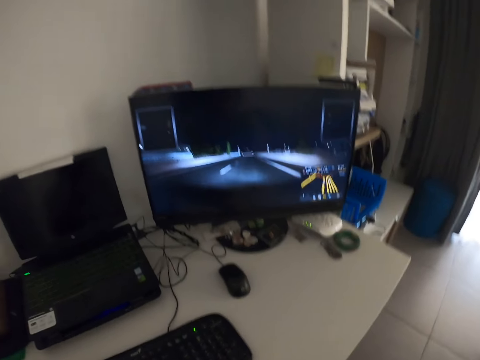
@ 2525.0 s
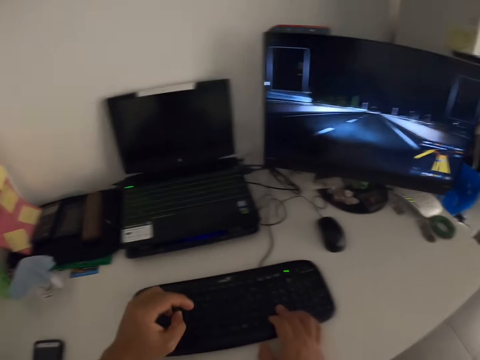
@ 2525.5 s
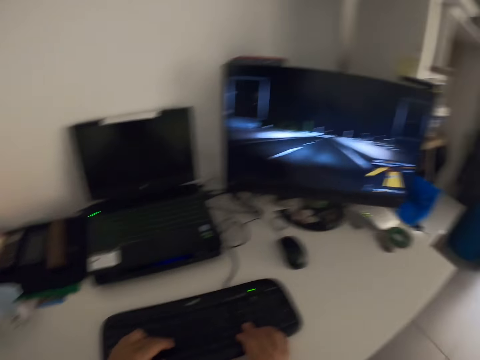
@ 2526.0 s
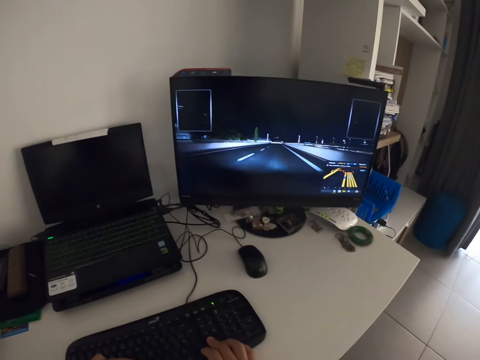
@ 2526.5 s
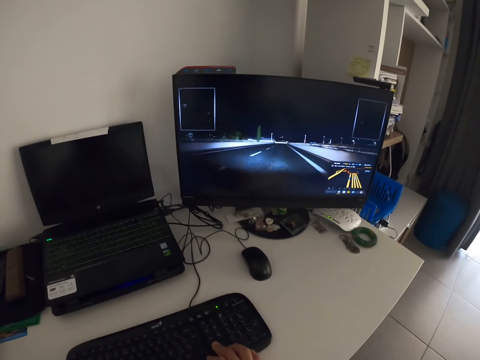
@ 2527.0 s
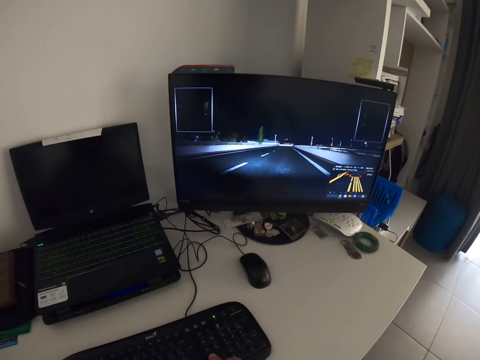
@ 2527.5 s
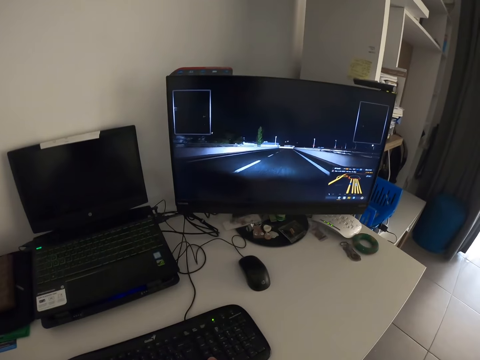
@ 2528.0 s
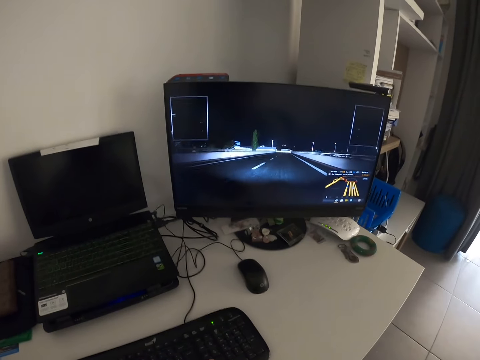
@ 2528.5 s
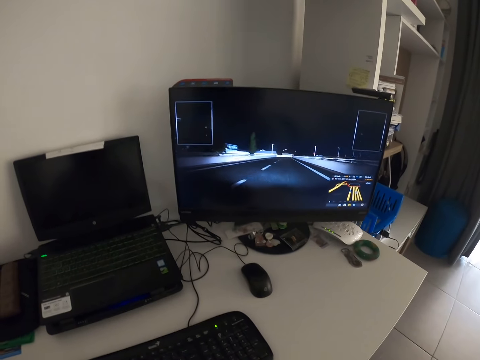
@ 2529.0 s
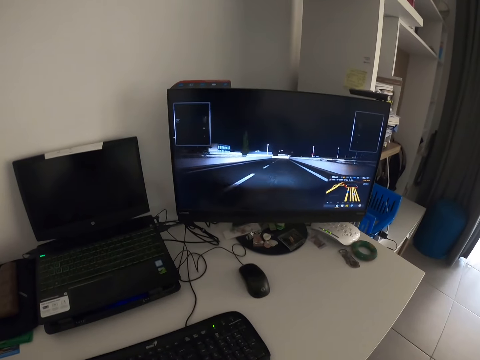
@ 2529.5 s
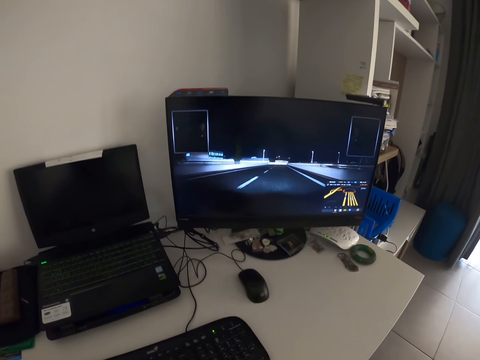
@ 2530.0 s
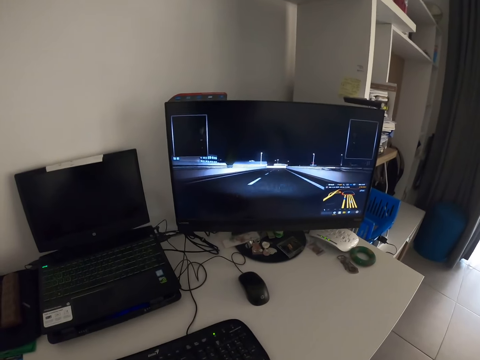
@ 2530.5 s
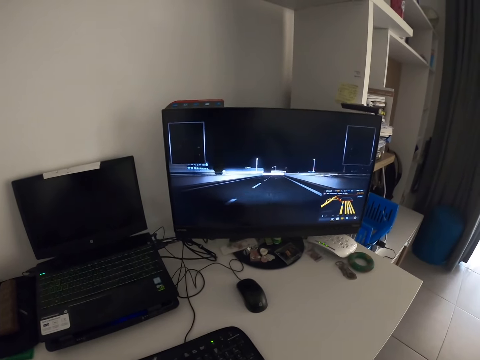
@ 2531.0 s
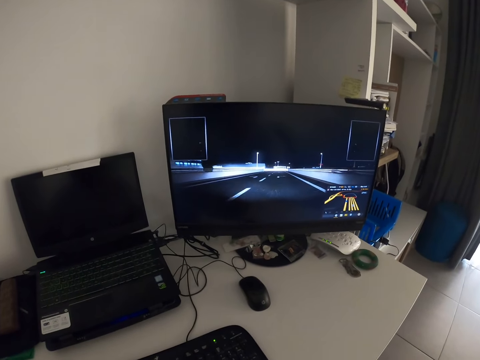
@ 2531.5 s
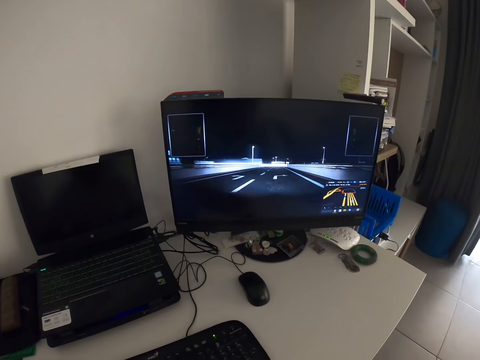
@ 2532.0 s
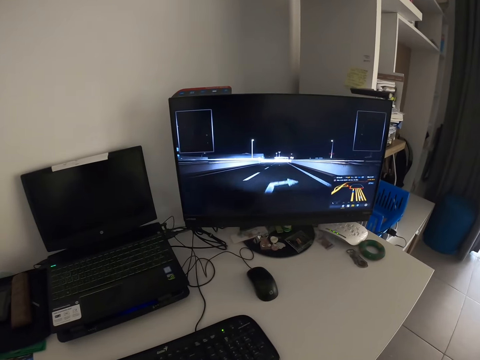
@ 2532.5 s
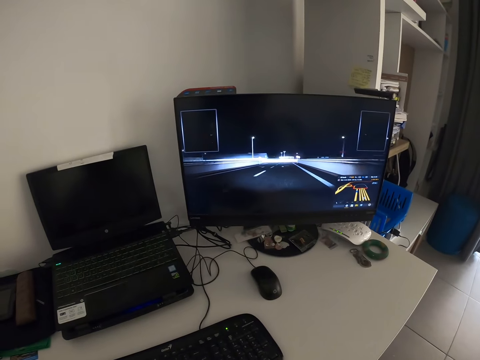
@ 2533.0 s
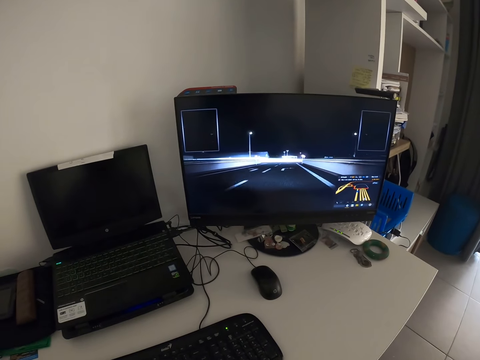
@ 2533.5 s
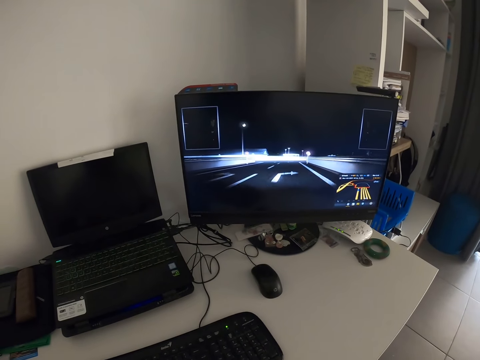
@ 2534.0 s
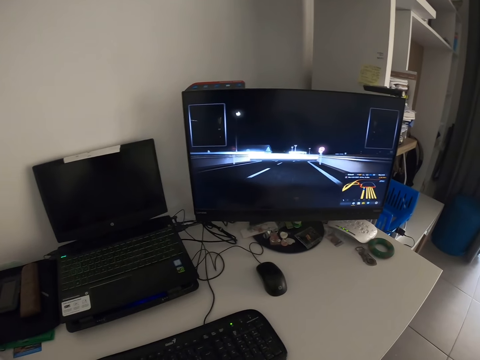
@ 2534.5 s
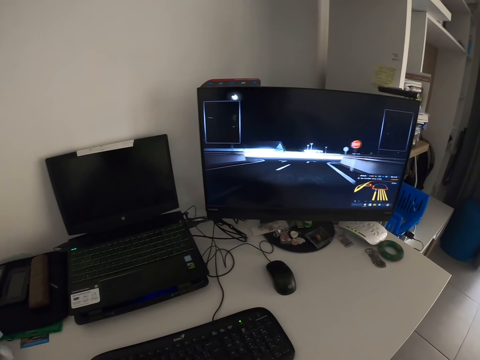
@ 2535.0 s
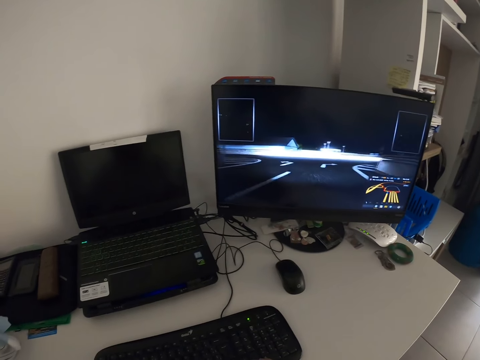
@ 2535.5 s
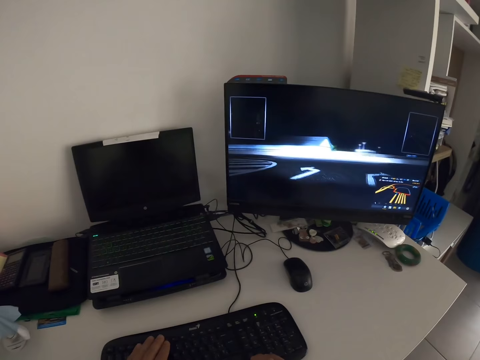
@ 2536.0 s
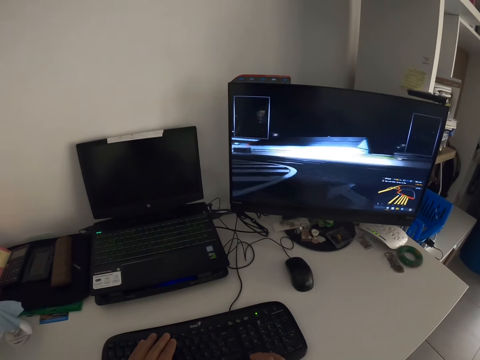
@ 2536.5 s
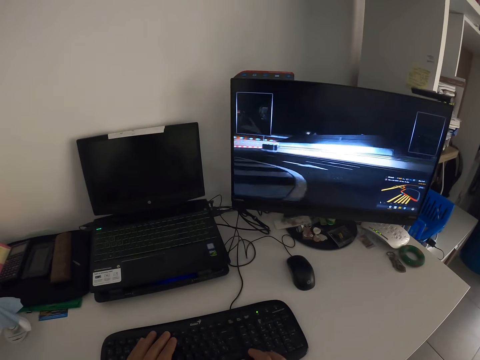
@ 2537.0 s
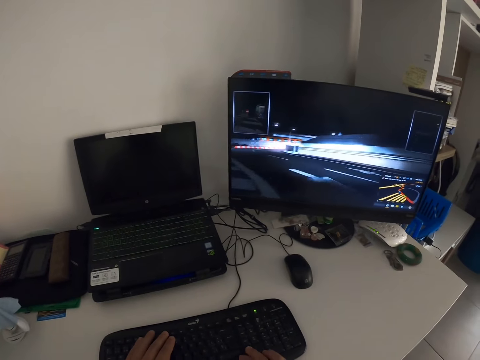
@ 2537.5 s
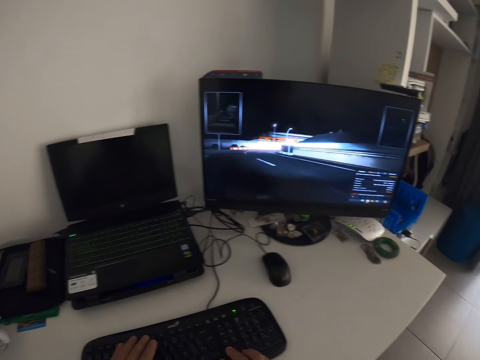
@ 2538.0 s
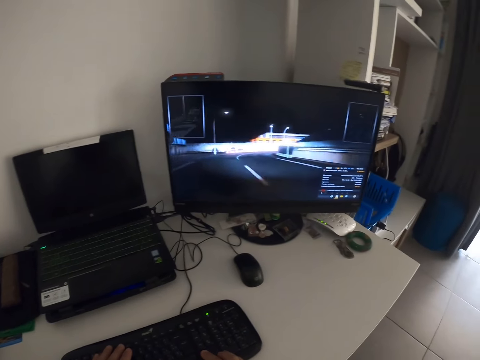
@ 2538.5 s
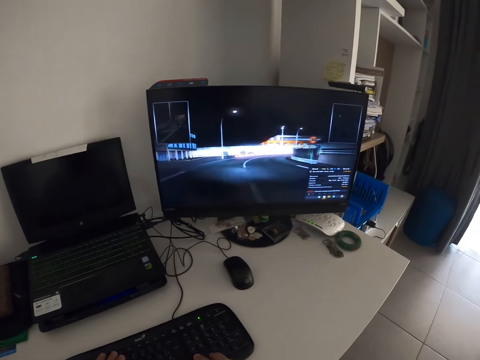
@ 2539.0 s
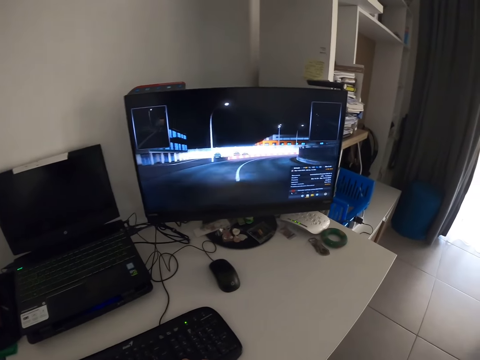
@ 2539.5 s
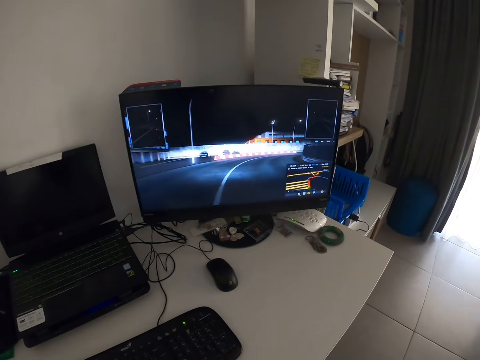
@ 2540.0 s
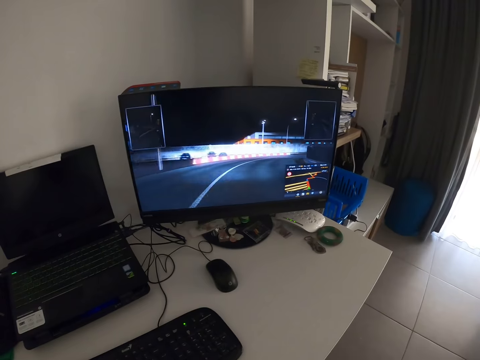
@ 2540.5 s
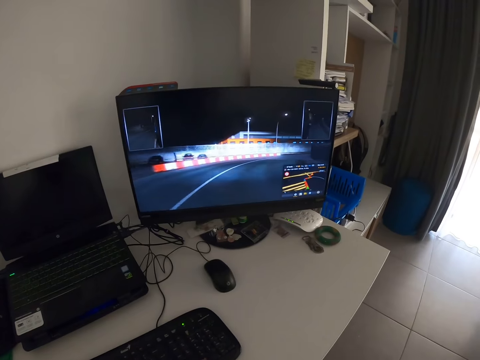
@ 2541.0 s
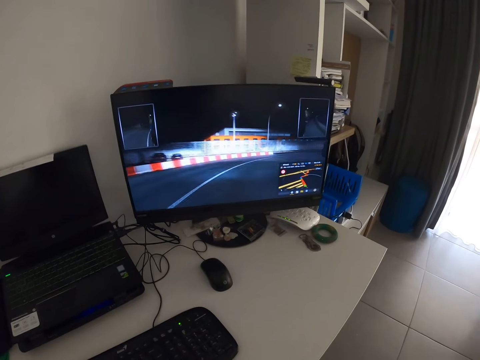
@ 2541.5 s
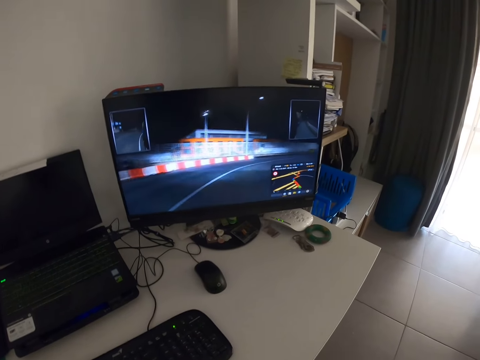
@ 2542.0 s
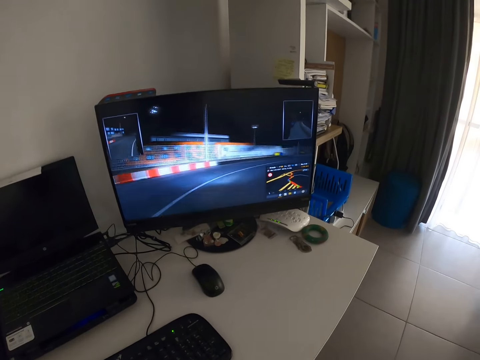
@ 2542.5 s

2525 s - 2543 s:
The camera wearer places his left hand on the keyboard. He presses his hands on the keyboard.

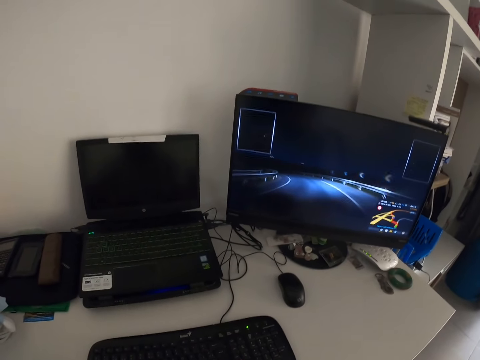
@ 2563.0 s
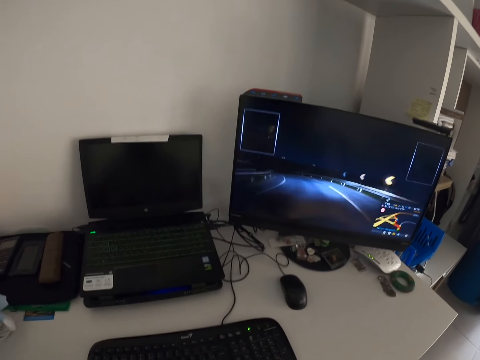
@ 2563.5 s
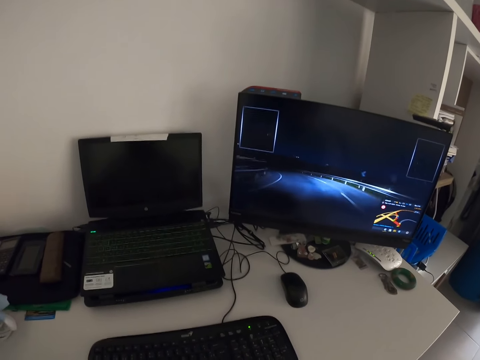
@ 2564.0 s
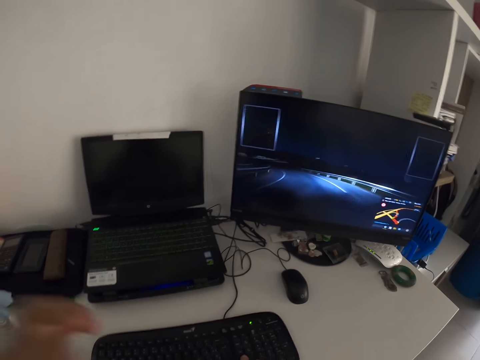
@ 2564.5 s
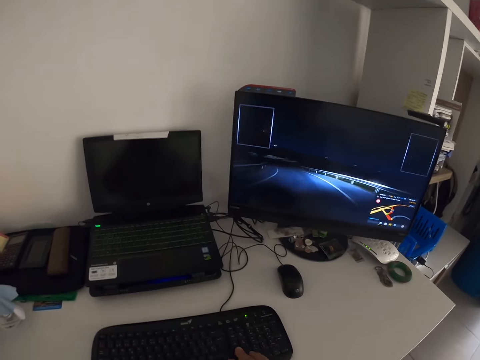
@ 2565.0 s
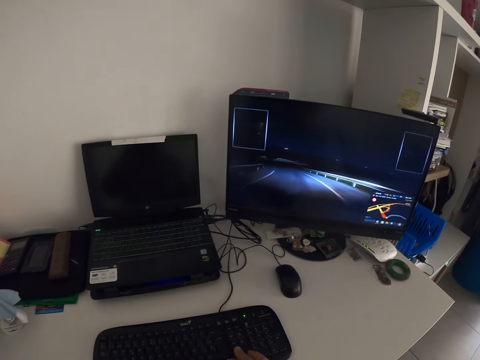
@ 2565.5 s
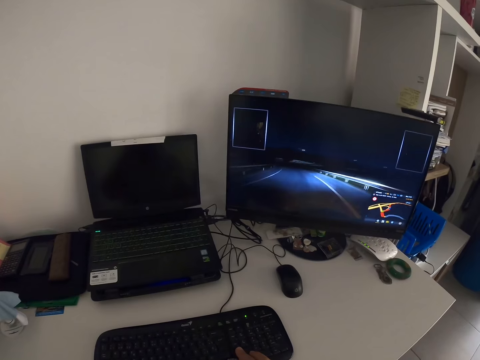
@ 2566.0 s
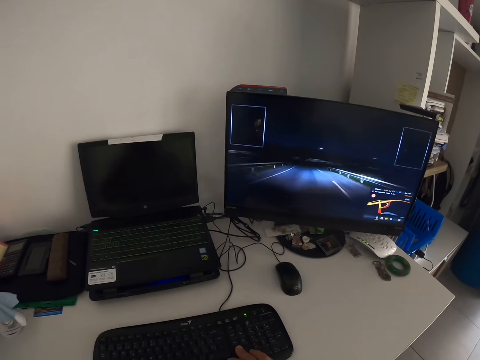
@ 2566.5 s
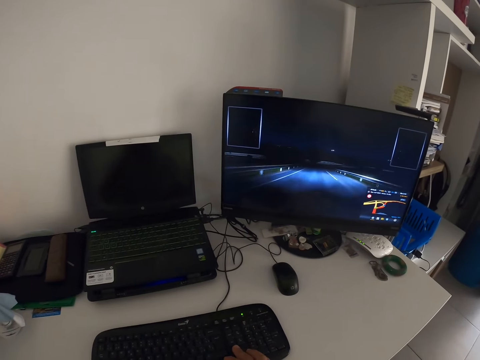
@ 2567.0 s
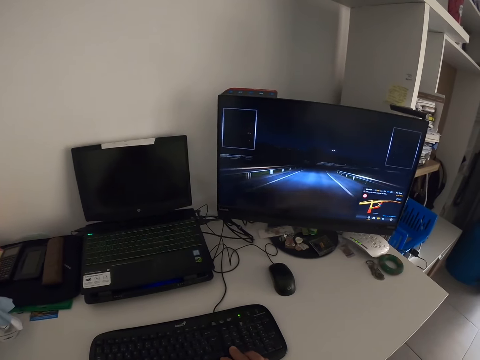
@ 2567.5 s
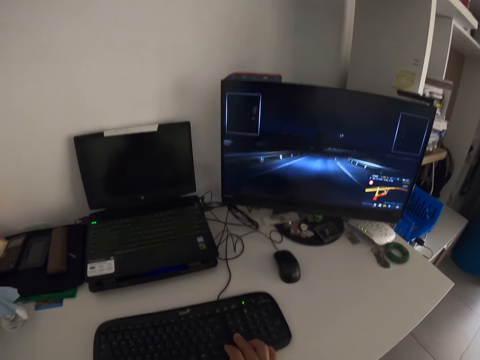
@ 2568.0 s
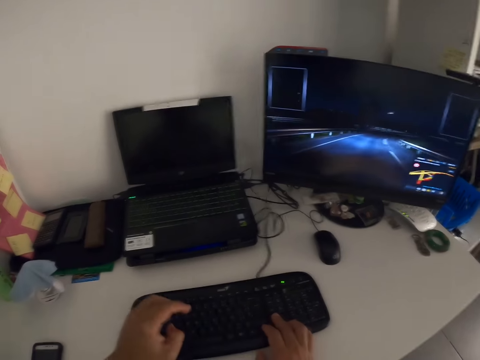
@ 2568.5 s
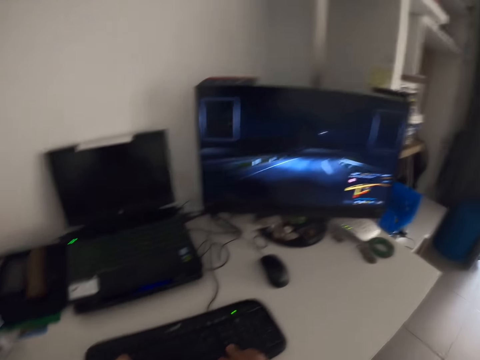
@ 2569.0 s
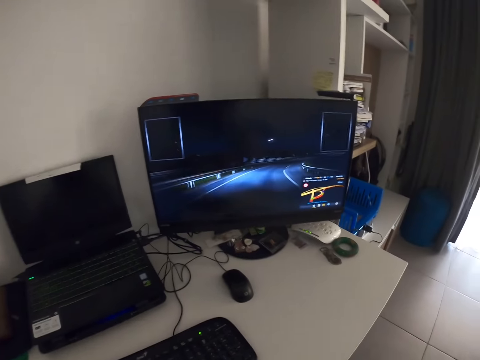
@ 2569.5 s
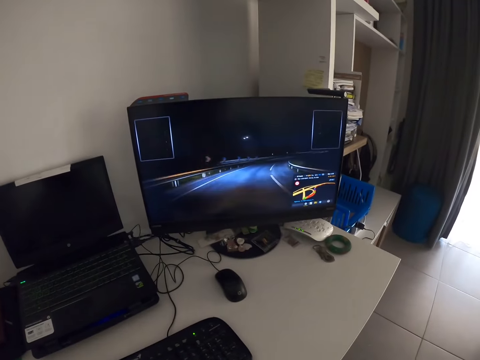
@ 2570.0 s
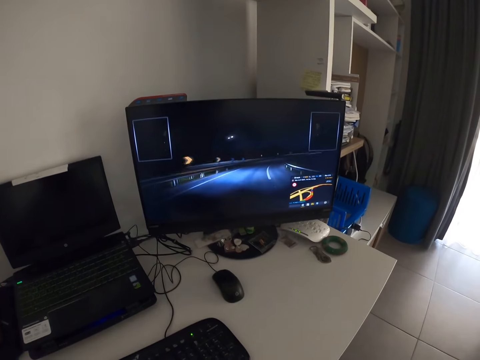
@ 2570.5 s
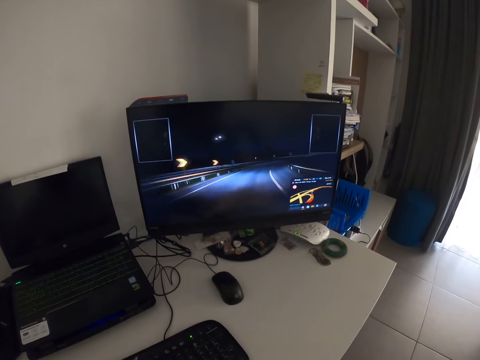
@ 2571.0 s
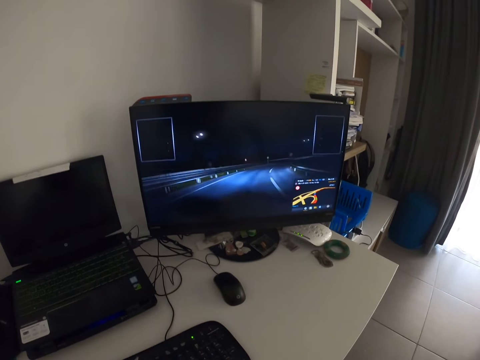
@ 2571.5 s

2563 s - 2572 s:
The camera wearer removes his left hand from the keyboard. He places his left hand on the keyboard. He plays a game with the computer.
